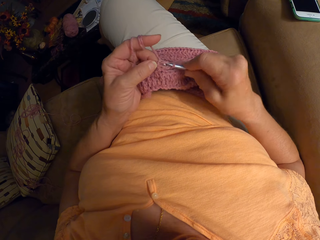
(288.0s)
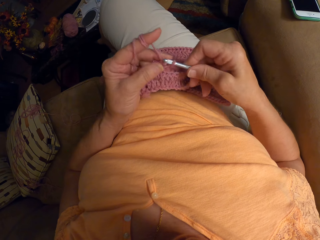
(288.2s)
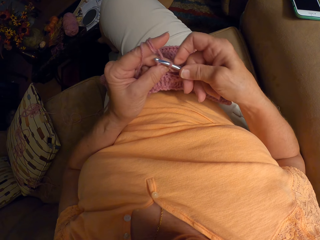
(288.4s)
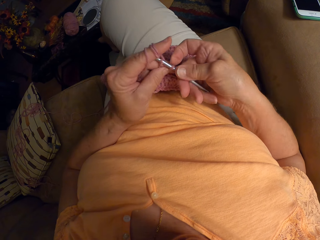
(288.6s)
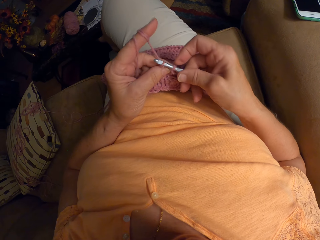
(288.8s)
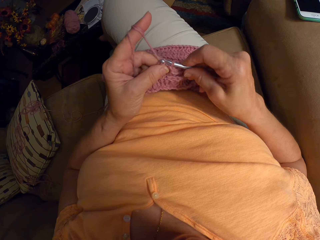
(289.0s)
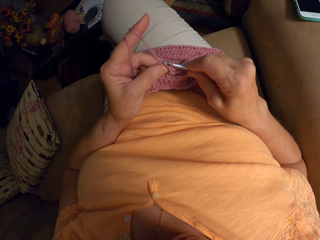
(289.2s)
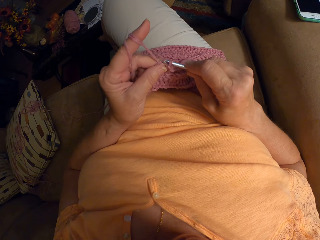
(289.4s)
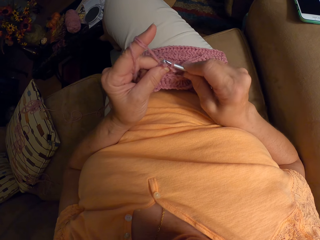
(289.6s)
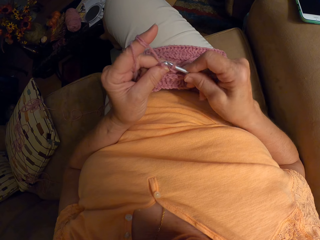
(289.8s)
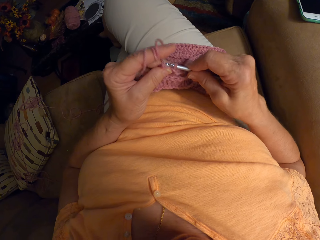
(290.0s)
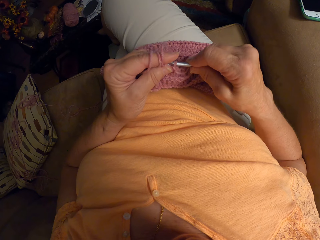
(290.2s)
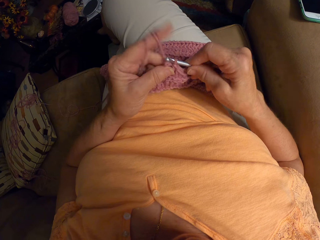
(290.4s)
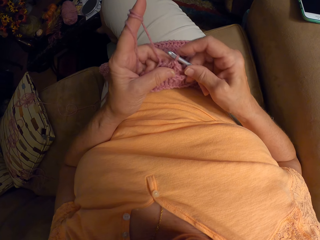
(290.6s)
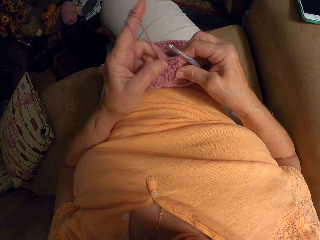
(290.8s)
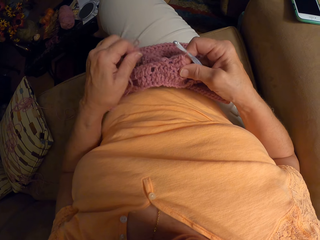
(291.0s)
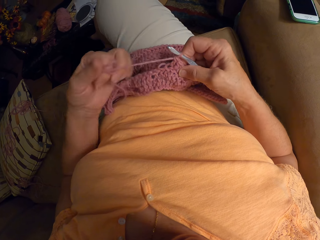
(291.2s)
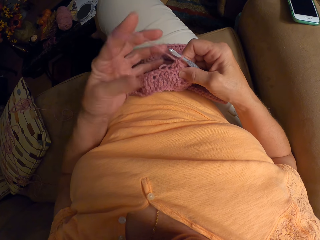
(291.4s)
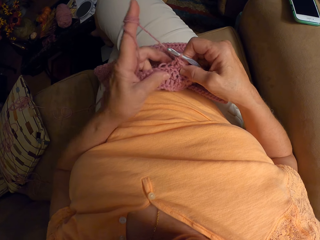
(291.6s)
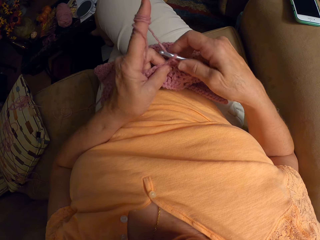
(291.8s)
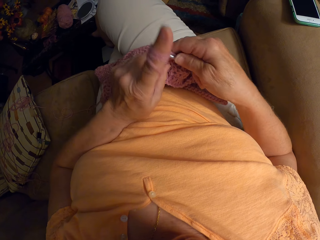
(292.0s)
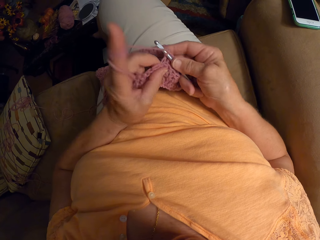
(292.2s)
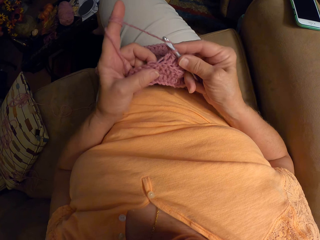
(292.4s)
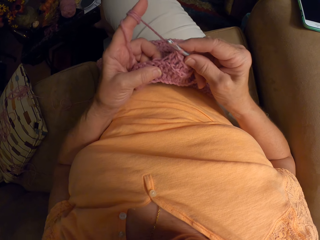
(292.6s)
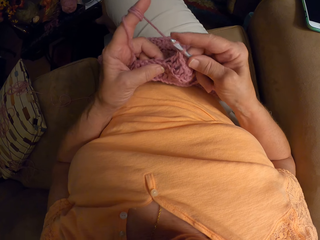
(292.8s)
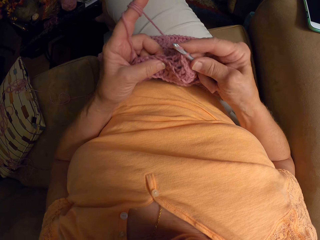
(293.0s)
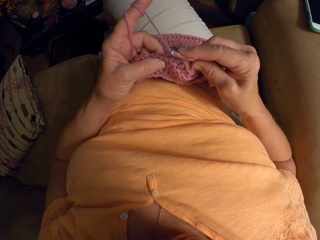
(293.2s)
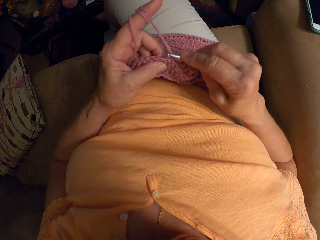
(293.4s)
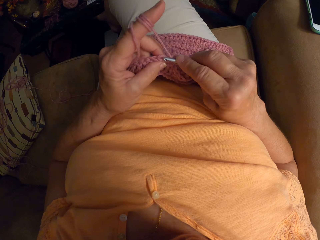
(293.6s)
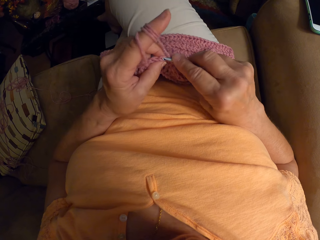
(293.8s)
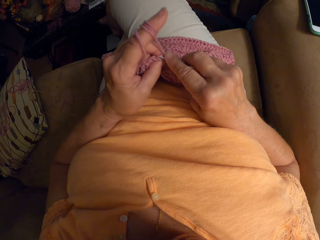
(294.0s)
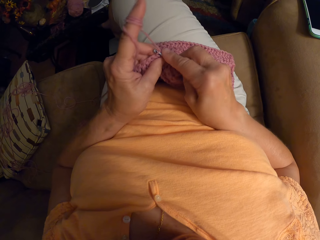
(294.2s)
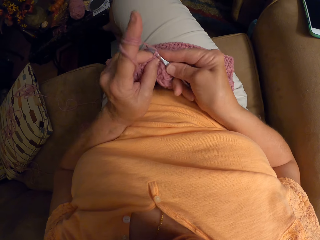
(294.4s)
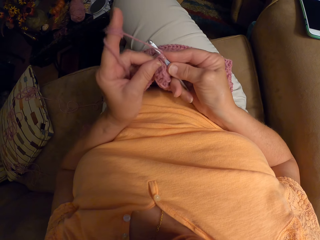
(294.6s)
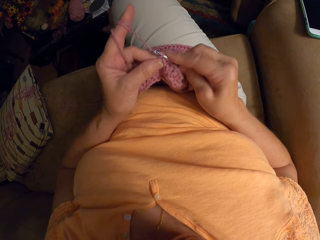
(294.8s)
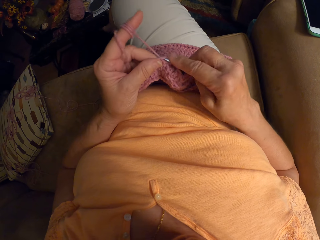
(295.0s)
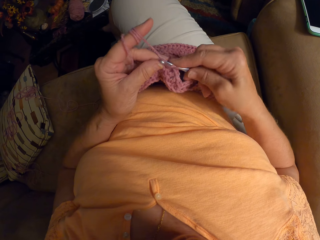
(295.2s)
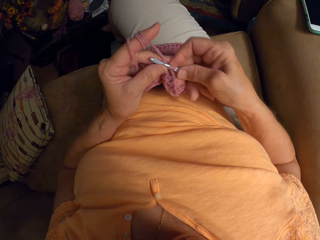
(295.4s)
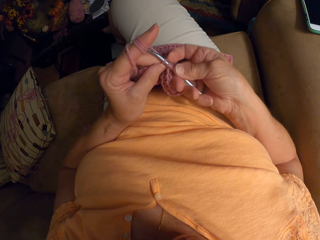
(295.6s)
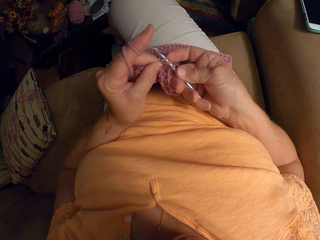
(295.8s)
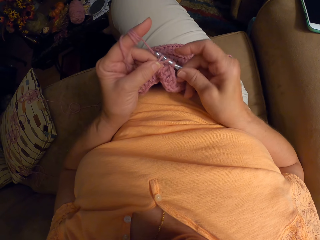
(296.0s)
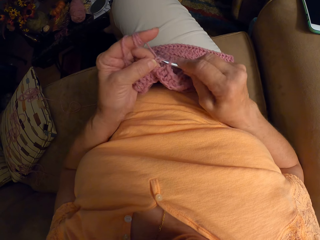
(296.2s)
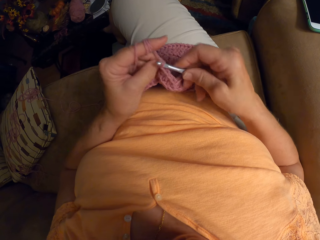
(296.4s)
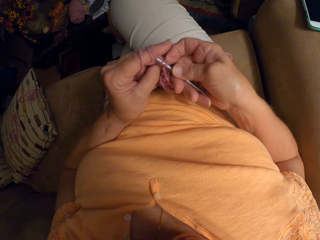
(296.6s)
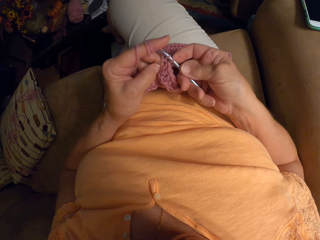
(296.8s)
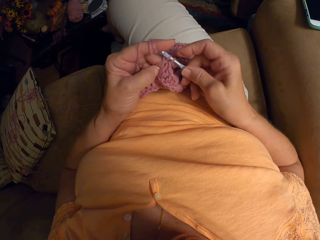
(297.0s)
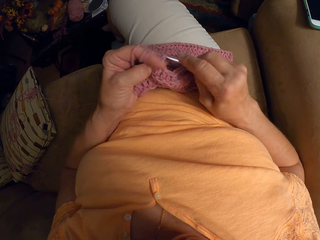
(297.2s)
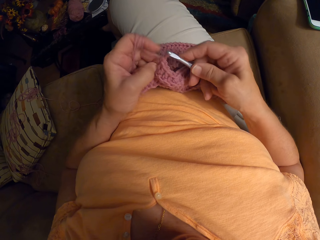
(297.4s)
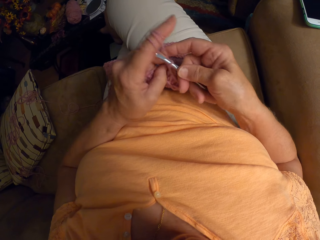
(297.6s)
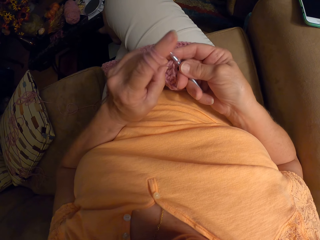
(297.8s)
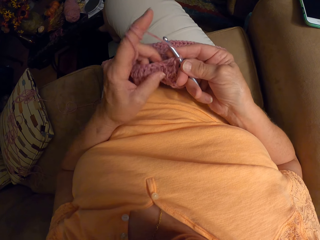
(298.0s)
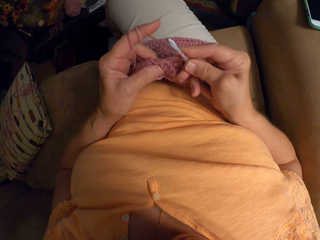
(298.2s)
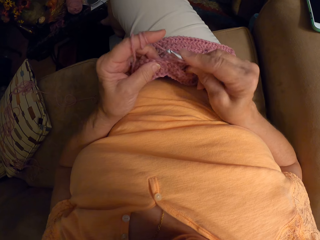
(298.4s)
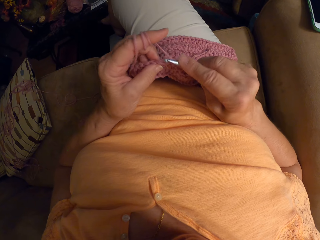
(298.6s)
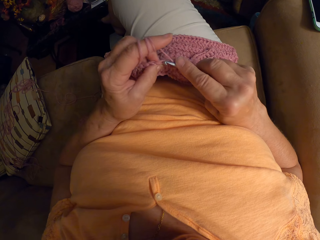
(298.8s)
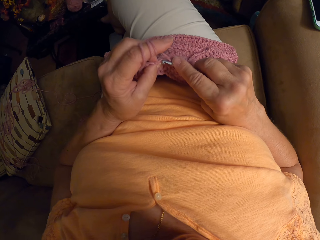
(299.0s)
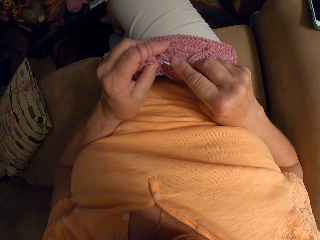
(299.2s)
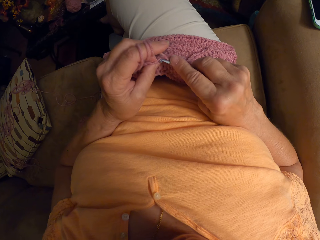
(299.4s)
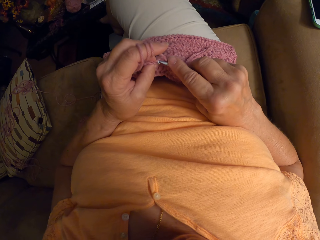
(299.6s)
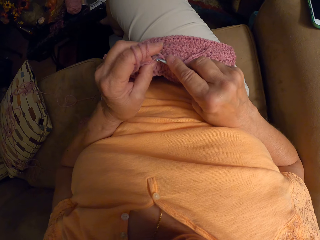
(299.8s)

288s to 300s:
The camera wearer wraps knitting yarn thread around her finger. She knits a garment using a knitting needle.

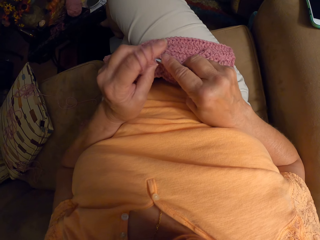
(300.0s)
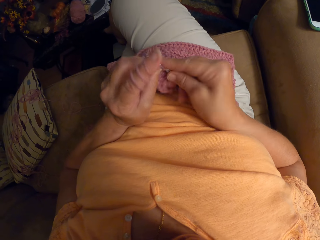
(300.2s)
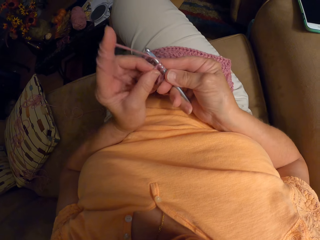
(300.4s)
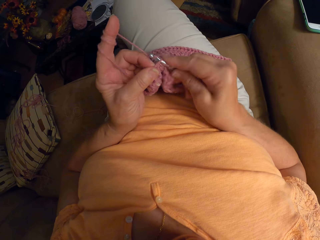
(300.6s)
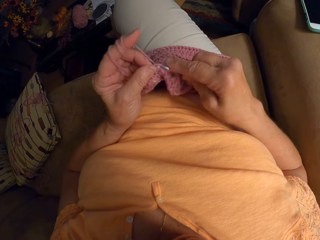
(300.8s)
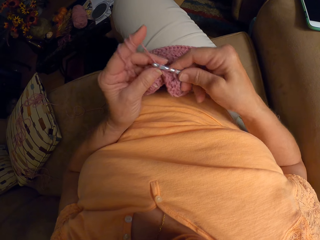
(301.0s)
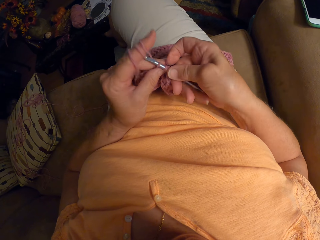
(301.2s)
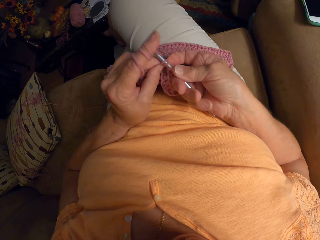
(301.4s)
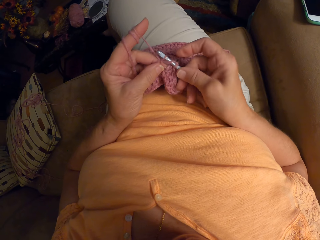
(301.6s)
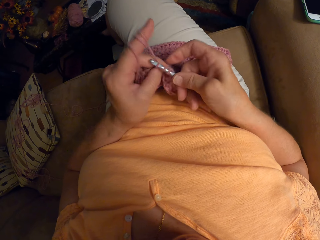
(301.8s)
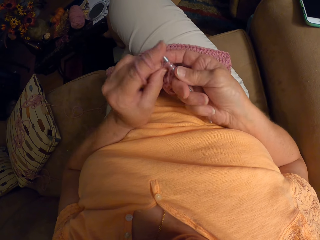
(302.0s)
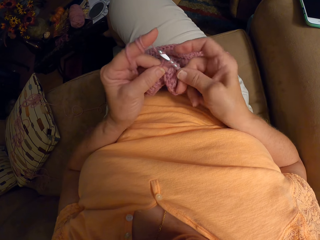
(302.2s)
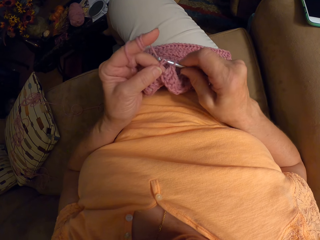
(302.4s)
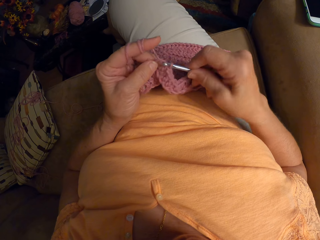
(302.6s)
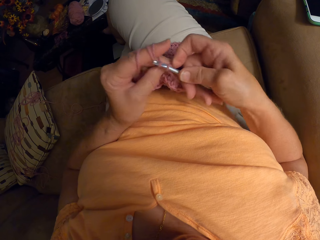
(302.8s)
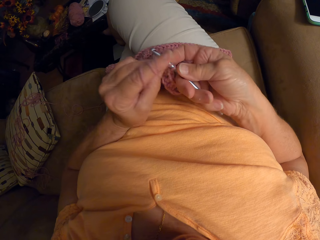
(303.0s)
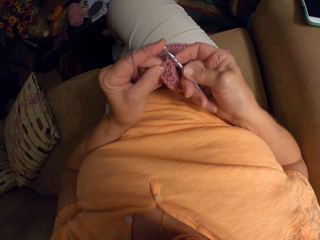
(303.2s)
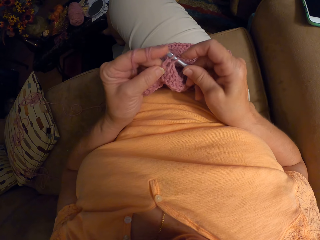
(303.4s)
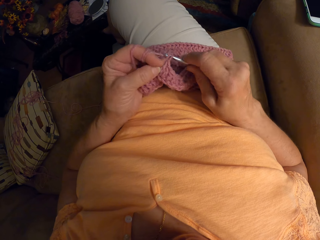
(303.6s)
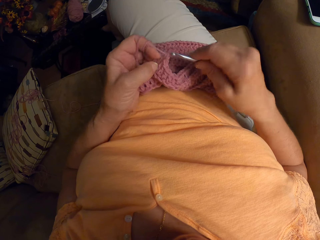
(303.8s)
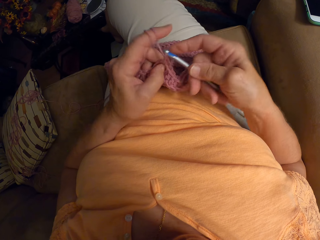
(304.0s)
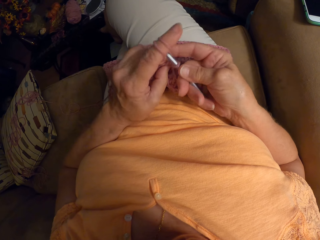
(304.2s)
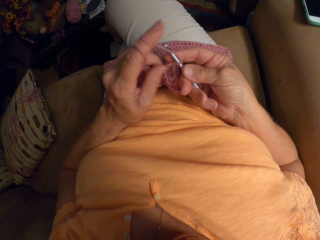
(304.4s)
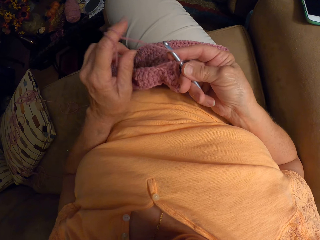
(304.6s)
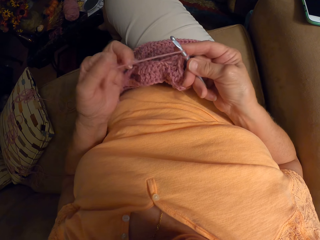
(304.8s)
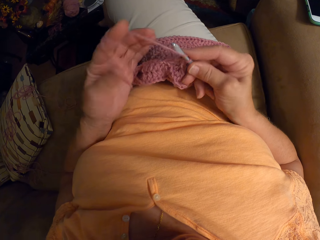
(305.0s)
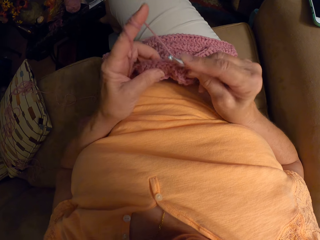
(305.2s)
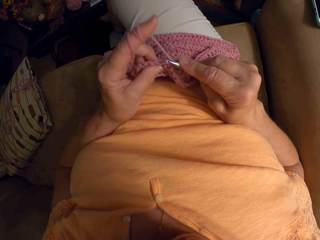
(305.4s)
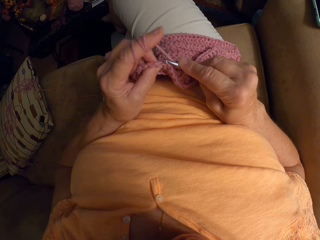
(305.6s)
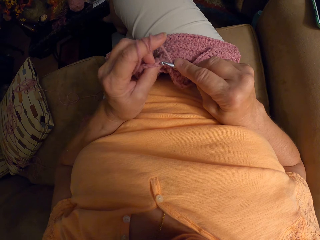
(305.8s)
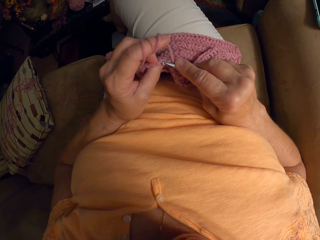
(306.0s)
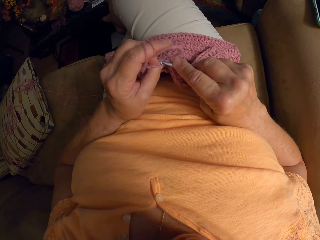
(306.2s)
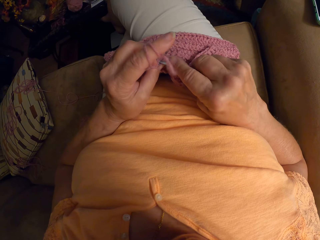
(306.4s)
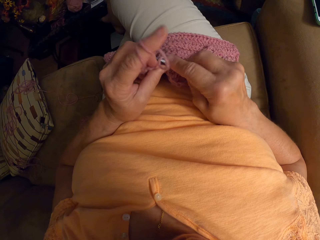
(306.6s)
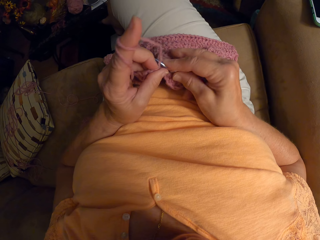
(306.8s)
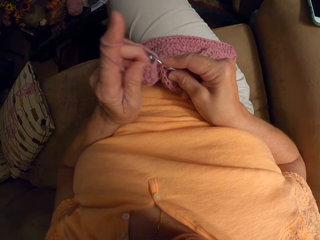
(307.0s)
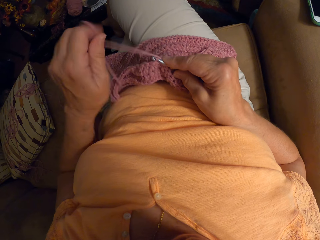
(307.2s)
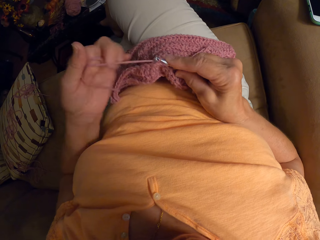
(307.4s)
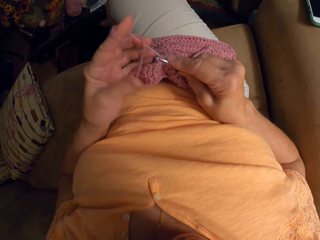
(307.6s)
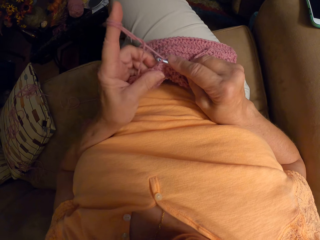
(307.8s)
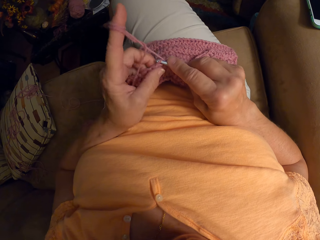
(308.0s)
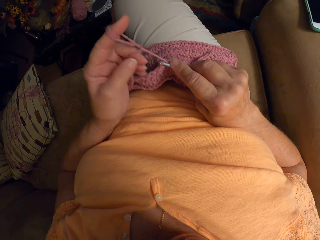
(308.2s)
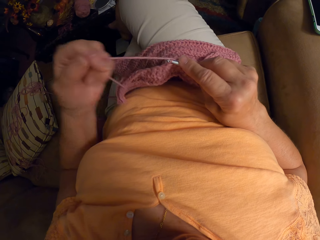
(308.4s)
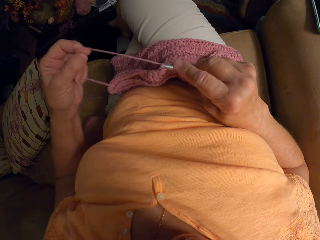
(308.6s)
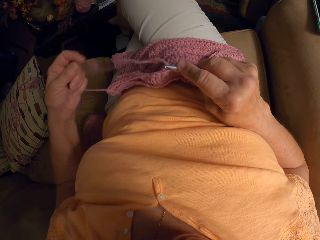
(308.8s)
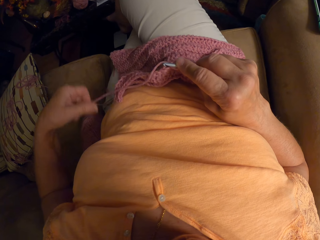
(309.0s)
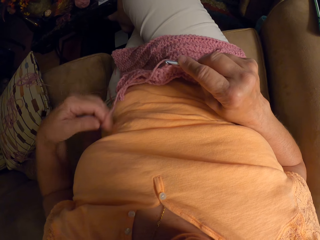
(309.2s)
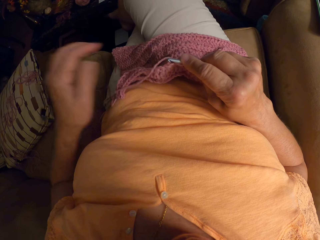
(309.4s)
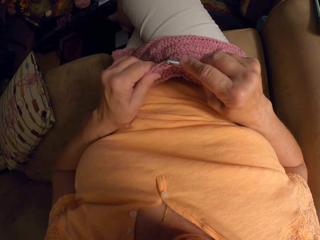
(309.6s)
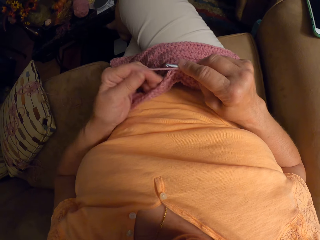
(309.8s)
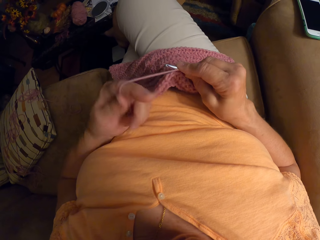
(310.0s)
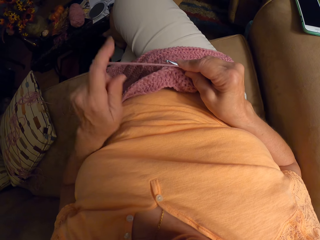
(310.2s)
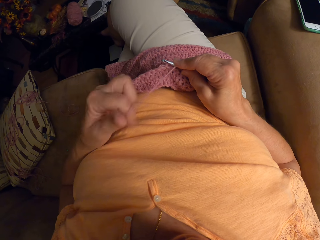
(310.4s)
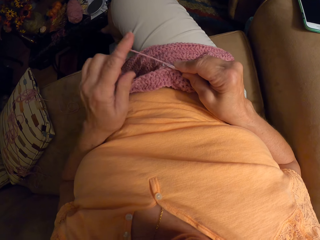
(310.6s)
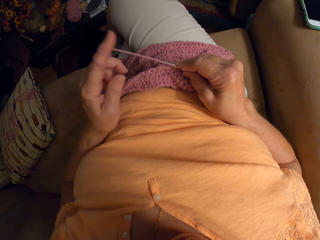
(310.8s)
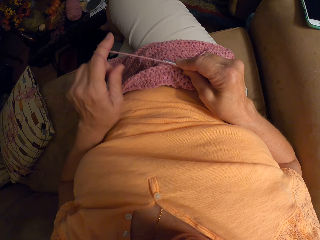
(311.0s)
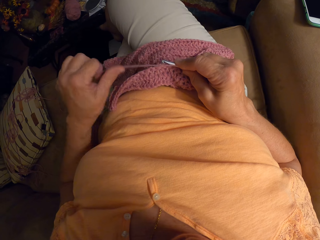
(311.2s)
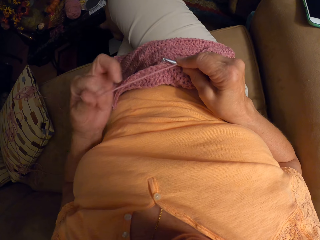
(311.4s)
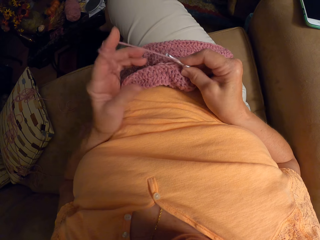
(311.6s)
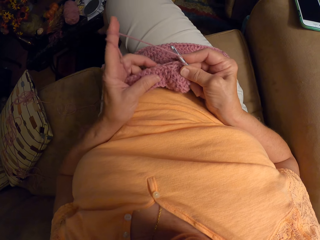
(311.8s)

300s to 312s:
The camera wearer wraps knitting yarn thread around her finger. She knits a garment using a knitting needle. She wraps the knitting yarn thread around her finger.
